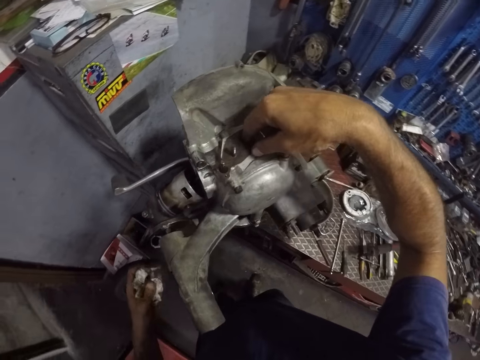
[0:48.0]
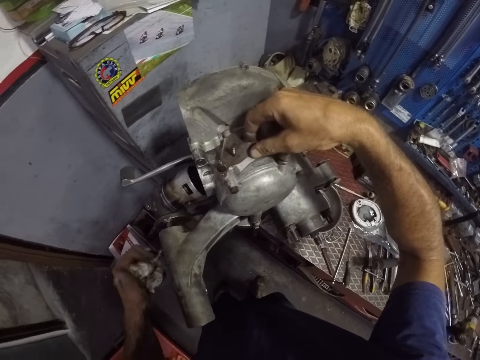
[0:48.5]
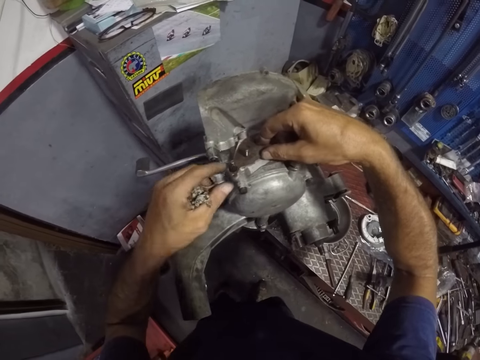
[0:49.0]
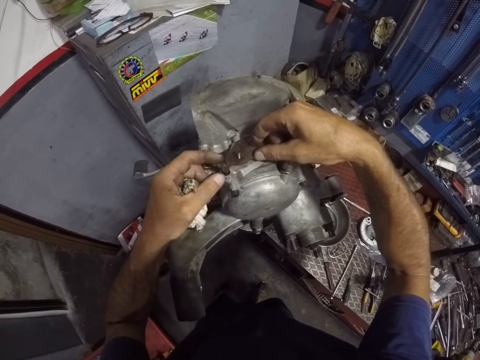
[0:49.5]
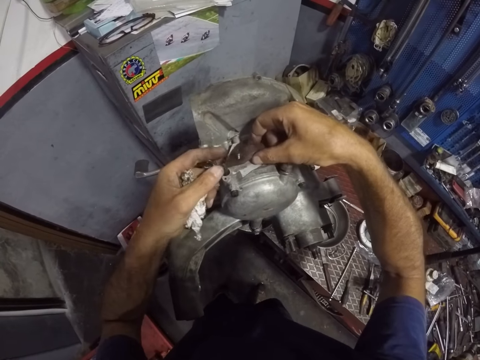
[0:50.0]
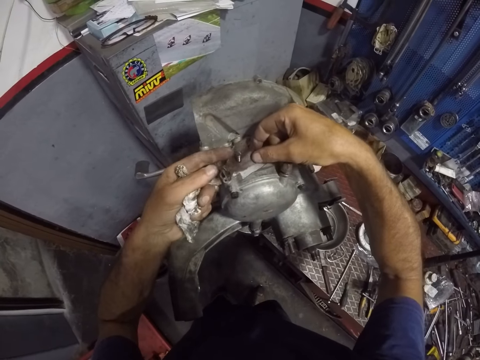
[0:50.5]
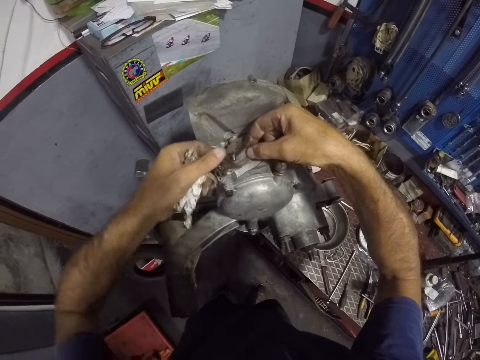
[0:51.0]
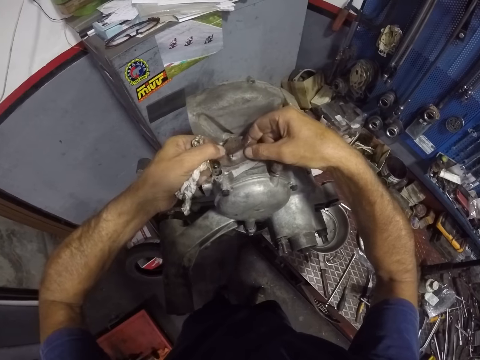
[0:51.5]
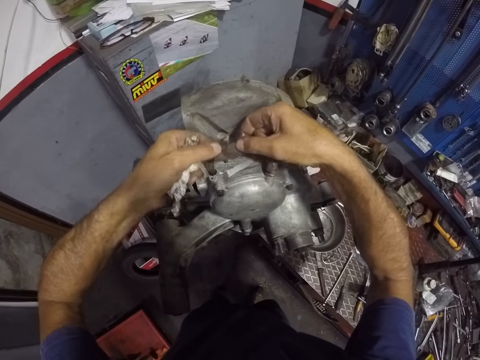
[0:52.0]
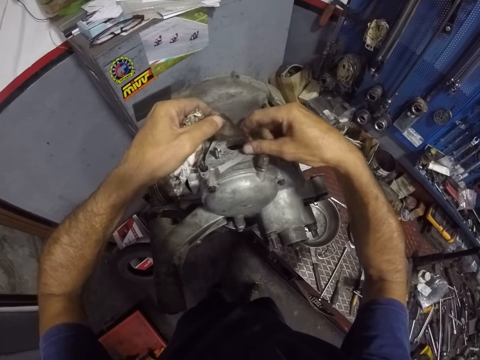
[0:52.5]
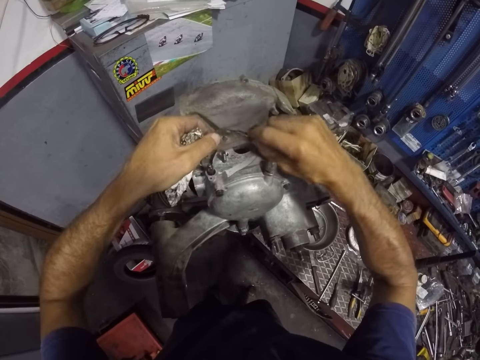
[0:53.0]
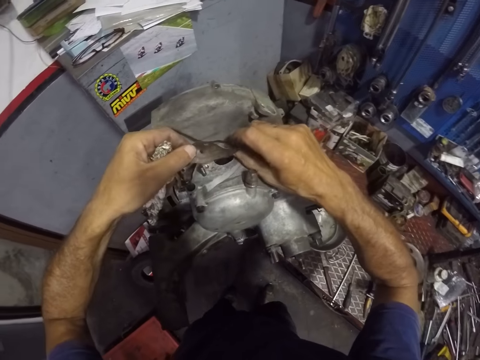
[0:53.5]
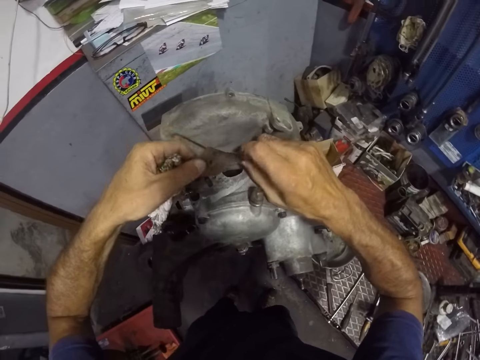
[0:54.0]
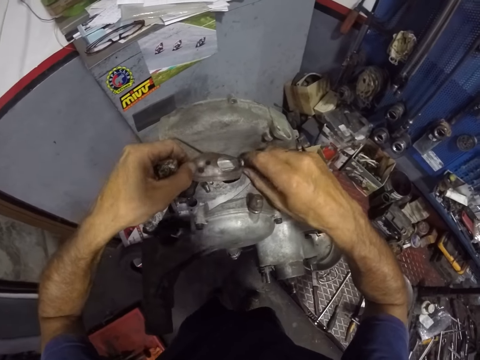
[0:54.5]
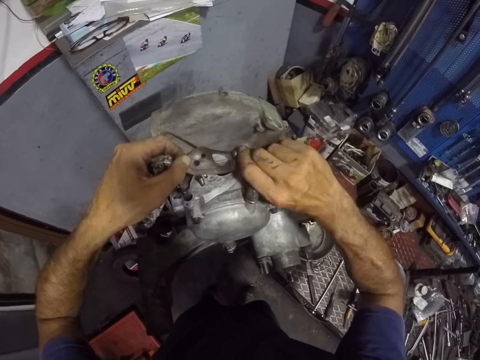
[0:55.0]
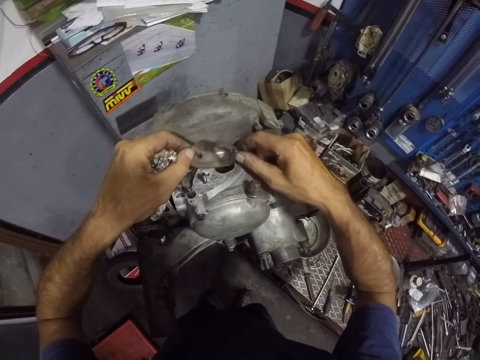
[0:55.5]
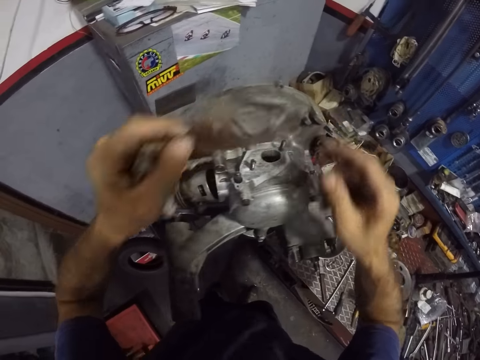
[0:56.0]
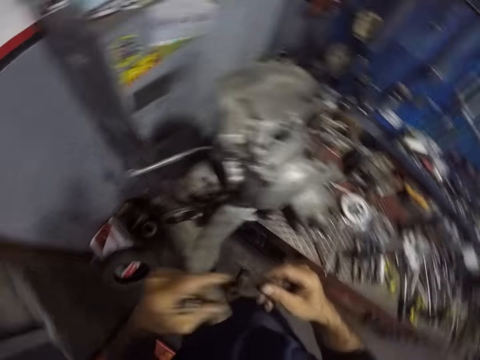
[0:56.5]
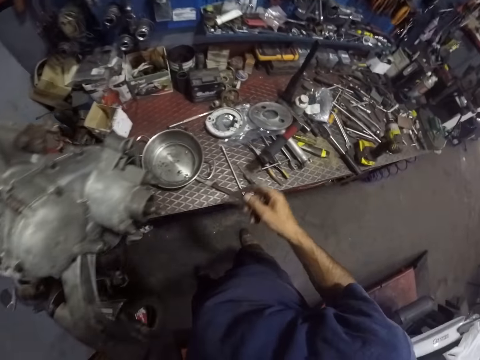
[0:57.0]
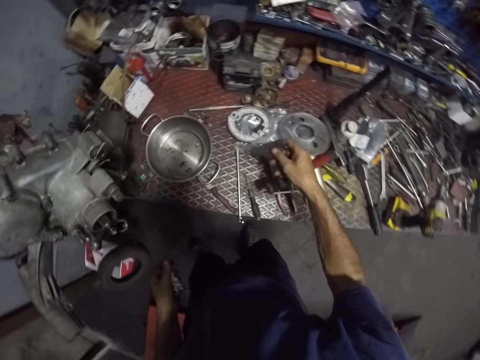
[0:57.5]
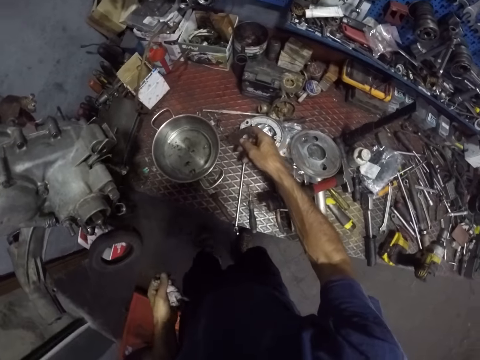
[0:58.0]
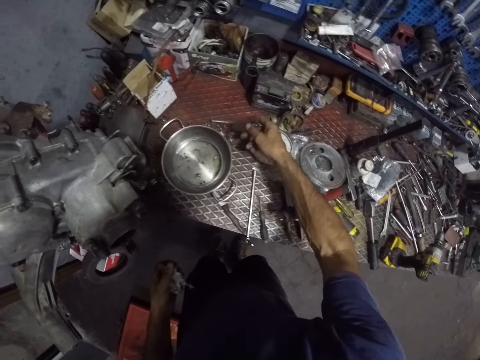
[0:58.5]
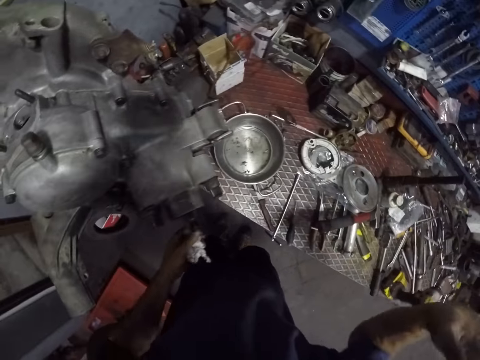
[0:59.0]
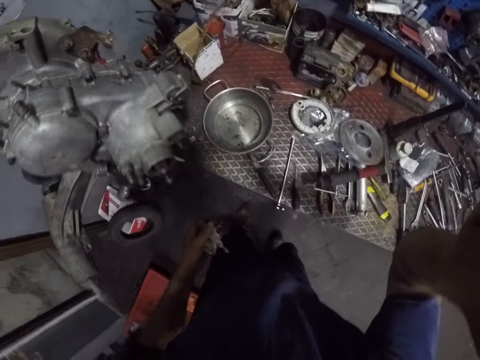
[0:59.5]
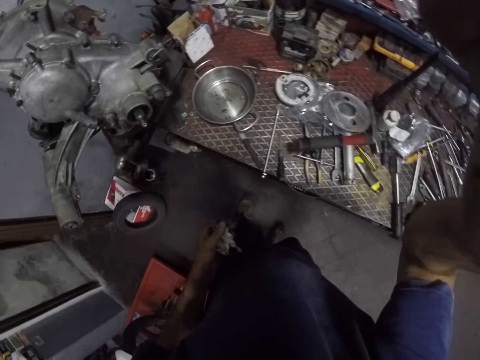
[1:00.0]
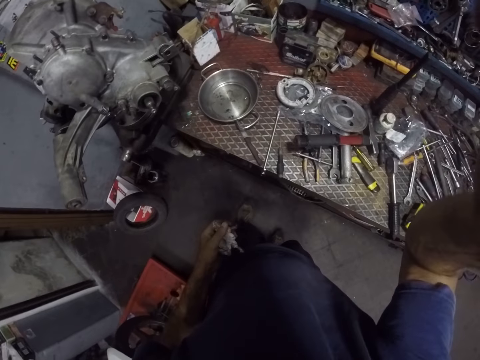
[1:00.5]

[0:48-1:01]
The camera wearer removes the rubber gasket from the engine block with both hands. He holds the rubber gasket in his hands. He moves the rubber gasket on the table. He drops the gasket on the tool table with his right hand. He adjusts the camera. He touches his camera.
